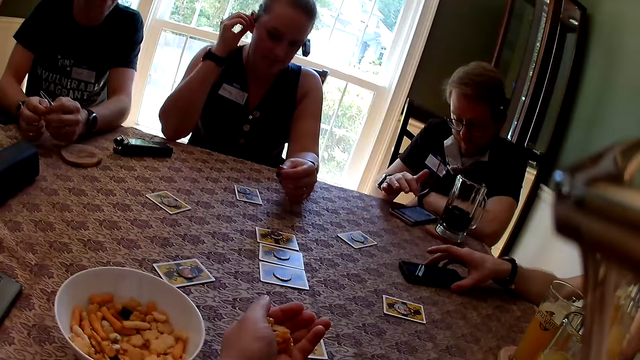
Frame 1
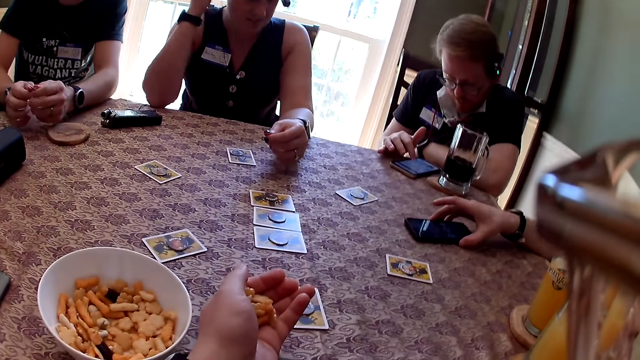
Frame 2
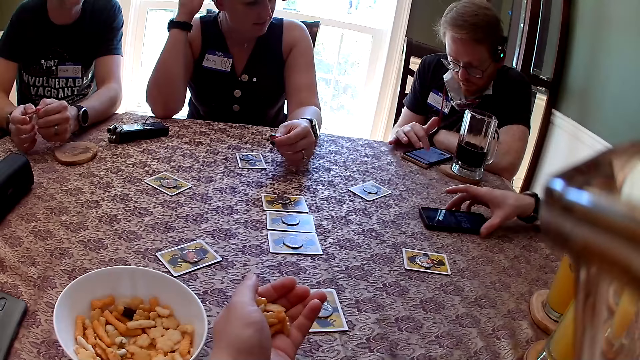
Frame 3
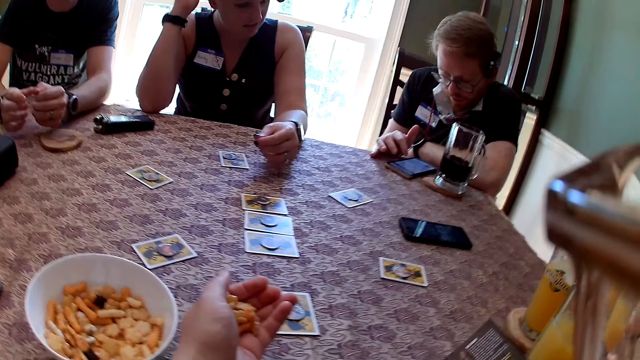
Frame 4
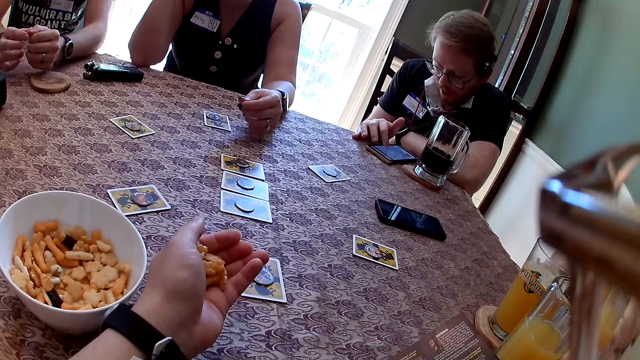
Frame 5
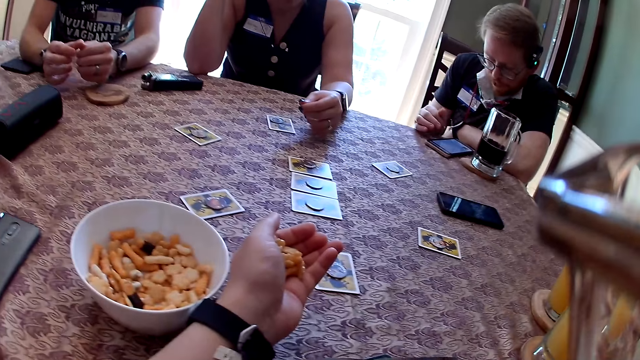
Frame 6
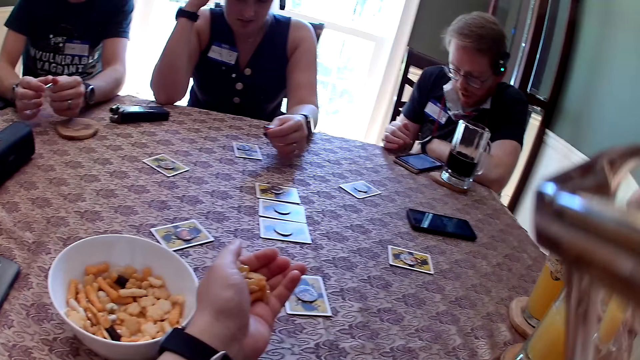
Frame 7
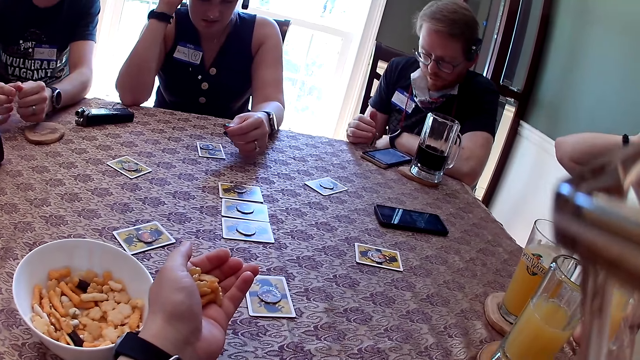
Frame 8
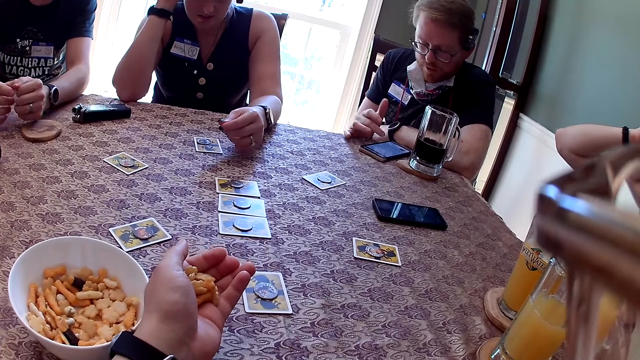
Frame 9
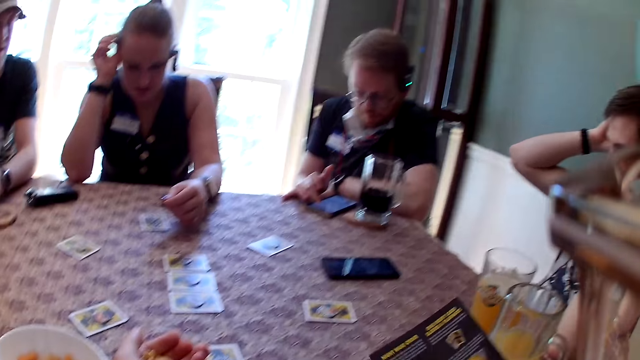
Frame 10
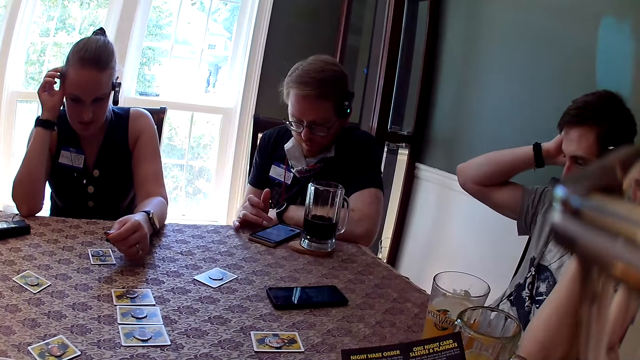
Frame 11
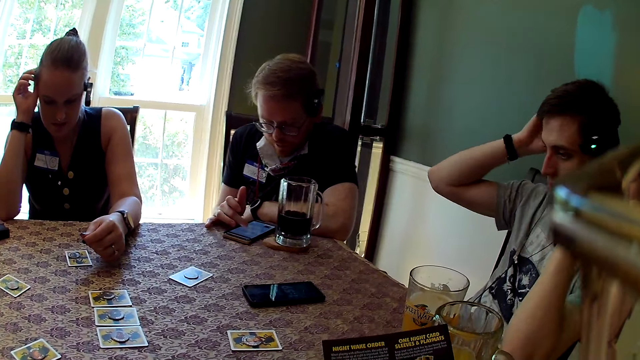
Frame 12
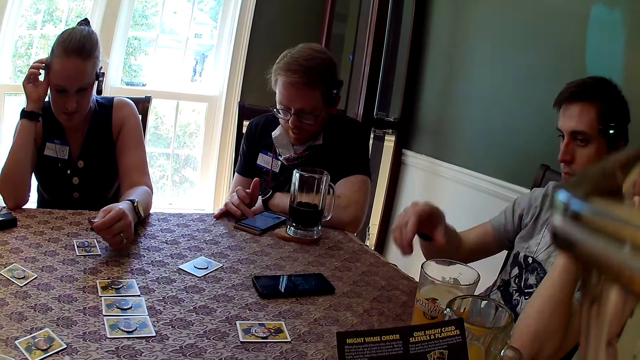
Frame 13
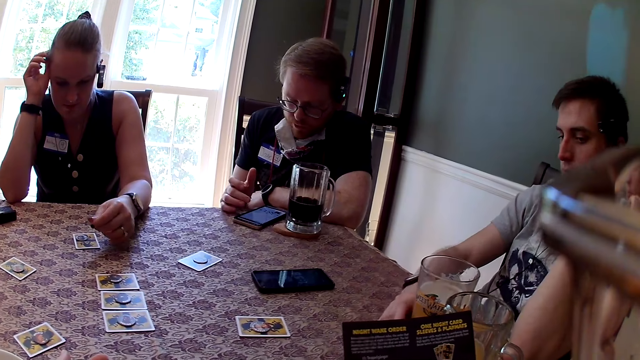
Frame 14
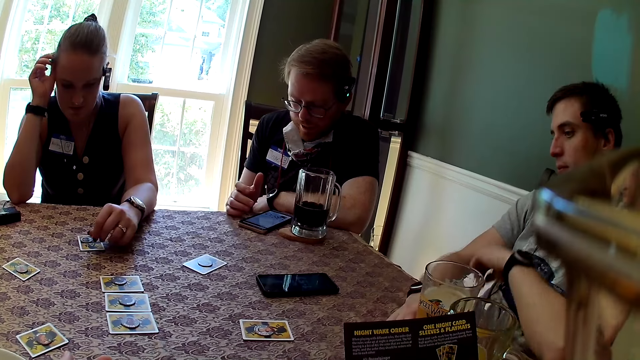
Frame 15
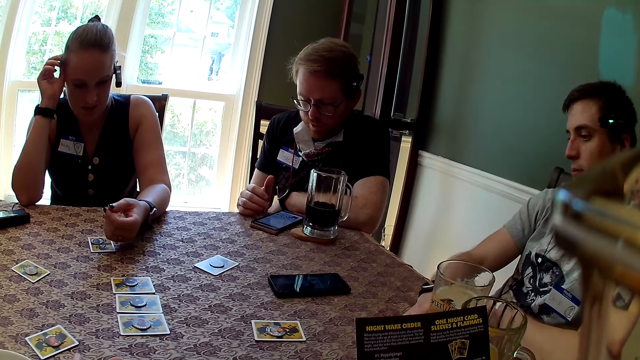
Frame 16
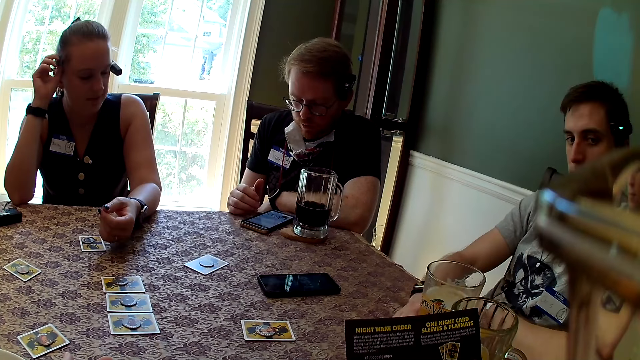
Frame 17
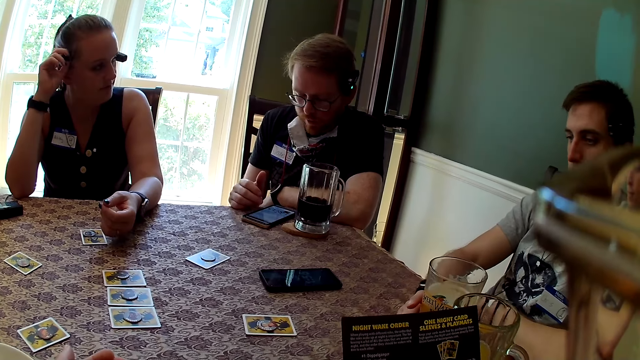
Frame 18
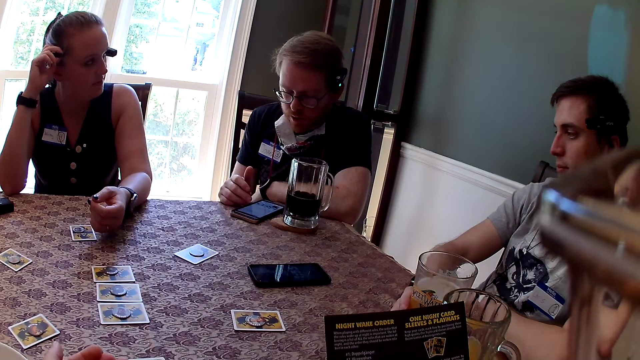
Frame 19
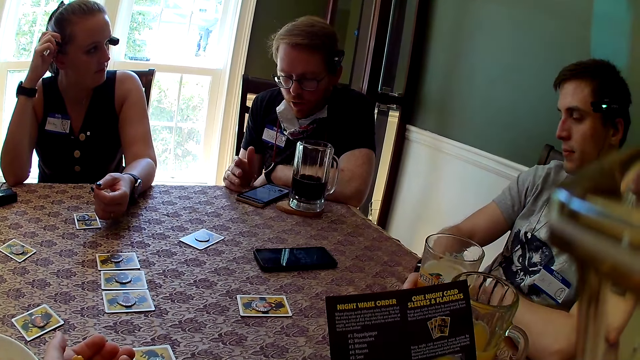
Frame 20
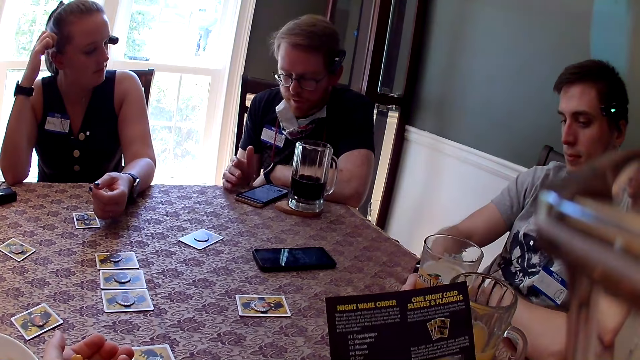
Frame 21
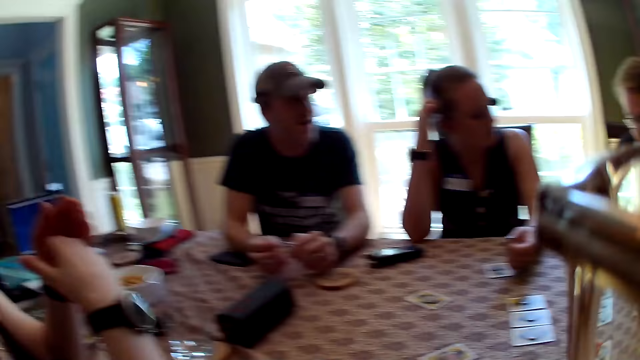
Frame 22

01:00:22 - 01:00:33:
A man touches a phone with his right hand. The camera wearer holds bites on her hand. She flips the pages of the manual pamphlet with her right hand. The man interacts with the camera wearer. The camera wearer picks up the manual pamphlet with her right hand. The man reads from the phone. The man holds a cup of beer with his right hand.

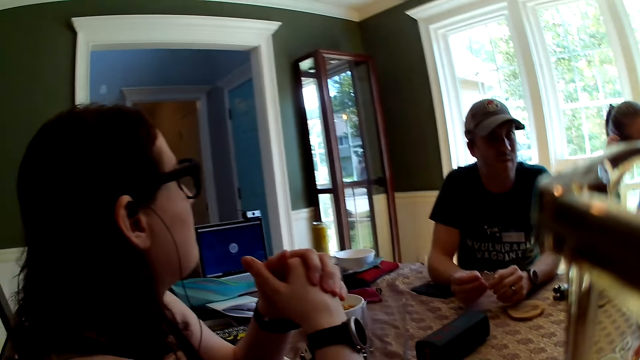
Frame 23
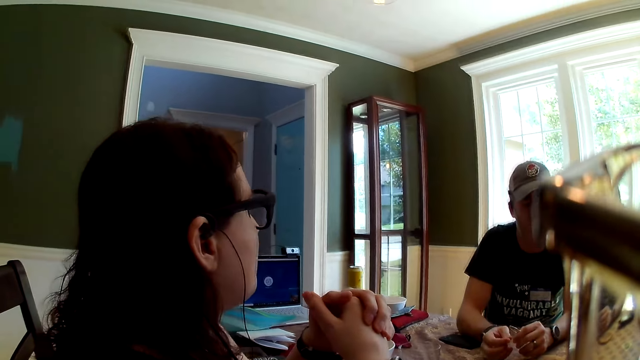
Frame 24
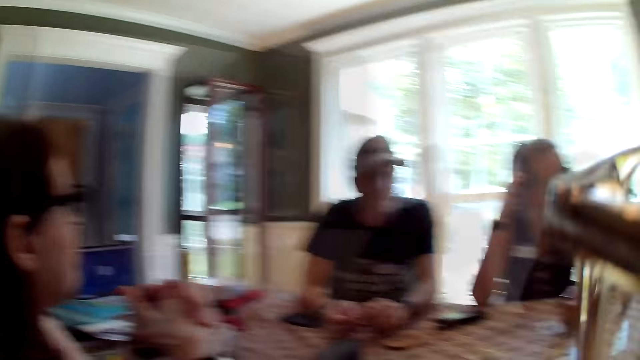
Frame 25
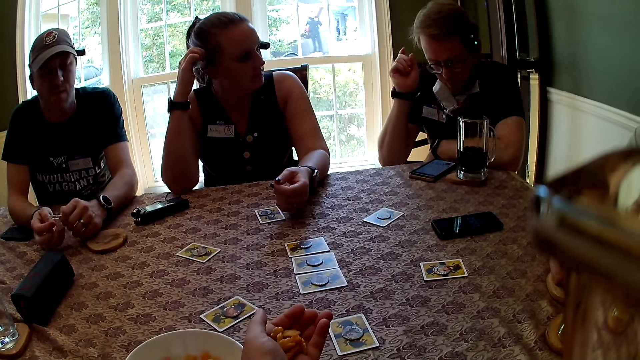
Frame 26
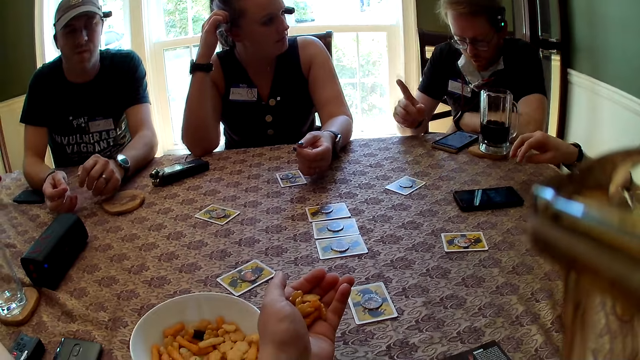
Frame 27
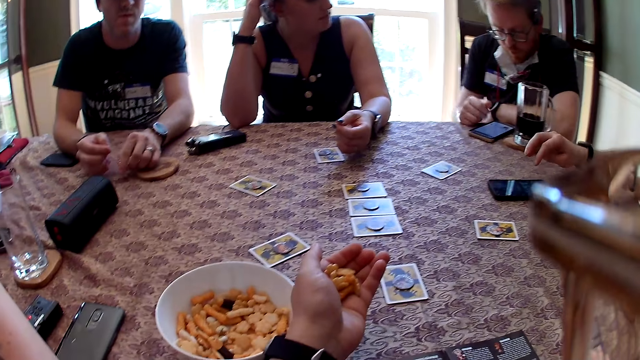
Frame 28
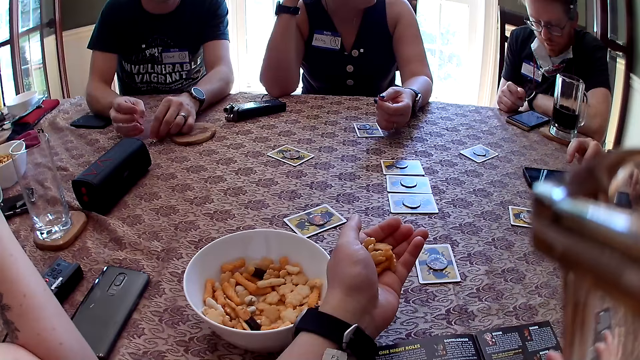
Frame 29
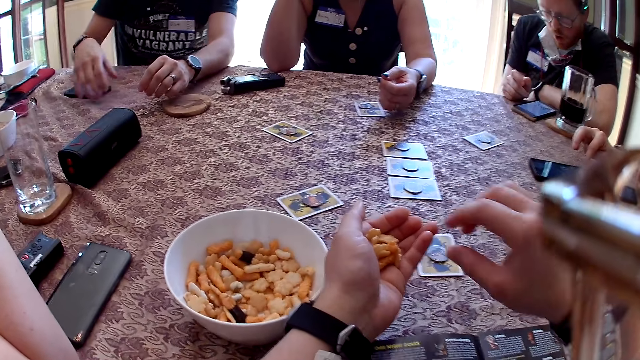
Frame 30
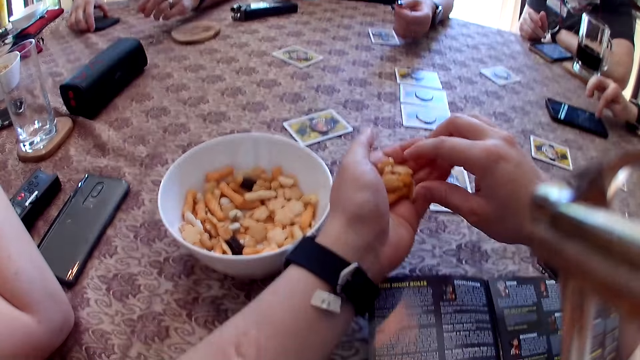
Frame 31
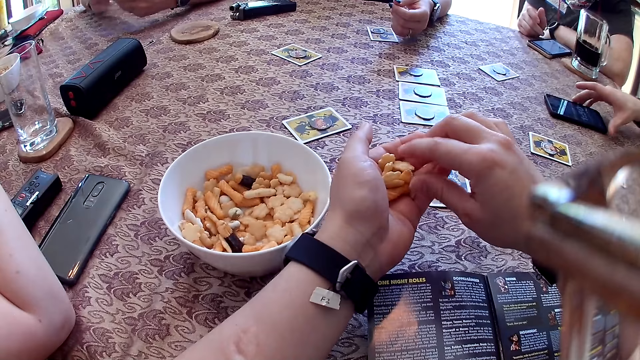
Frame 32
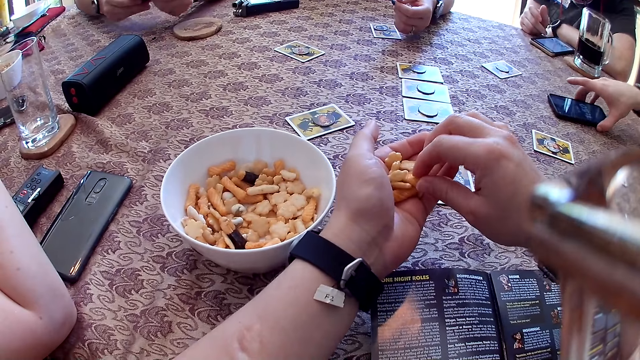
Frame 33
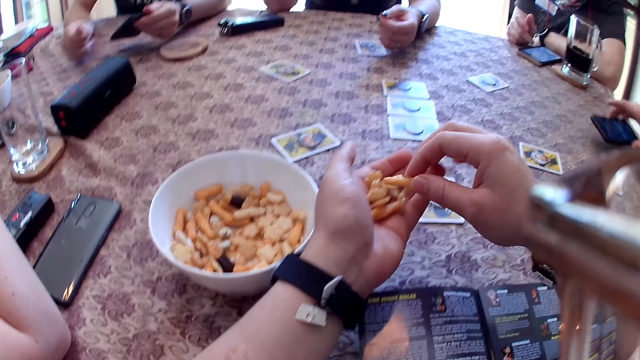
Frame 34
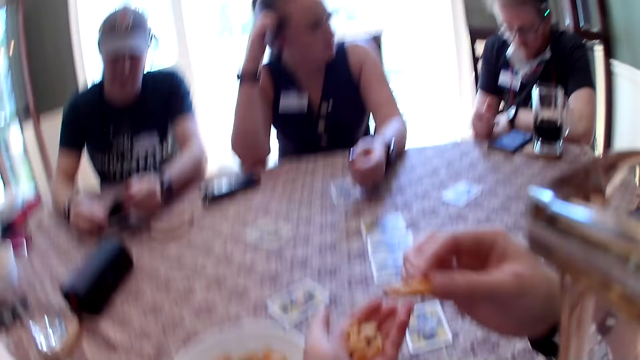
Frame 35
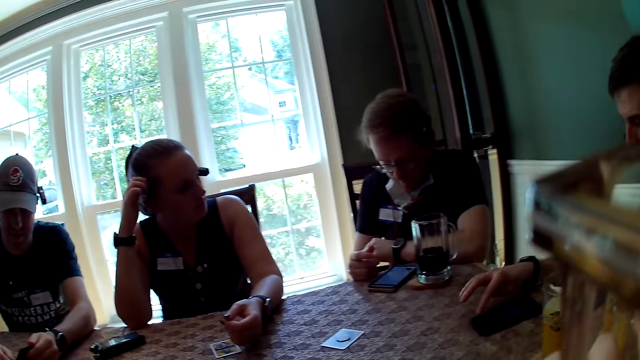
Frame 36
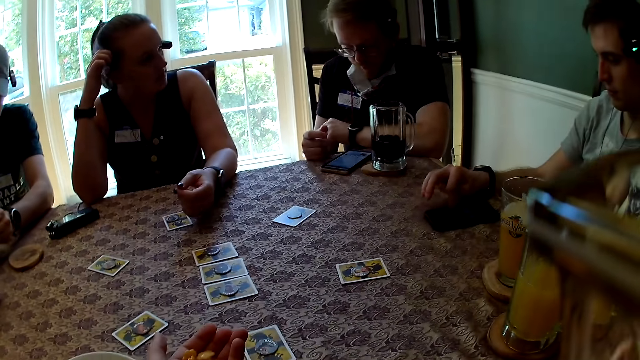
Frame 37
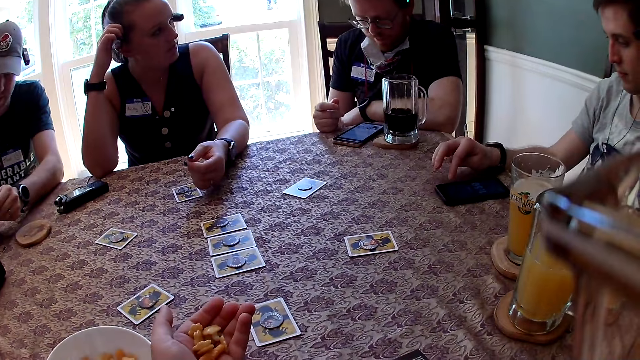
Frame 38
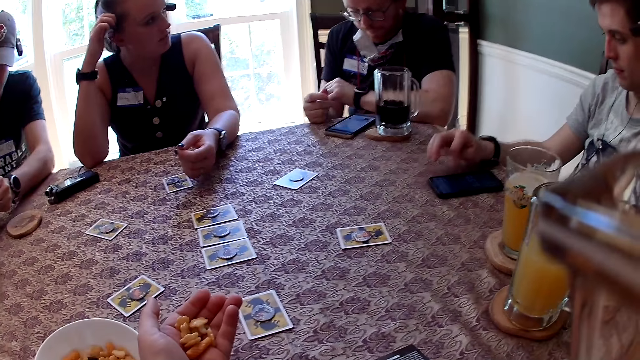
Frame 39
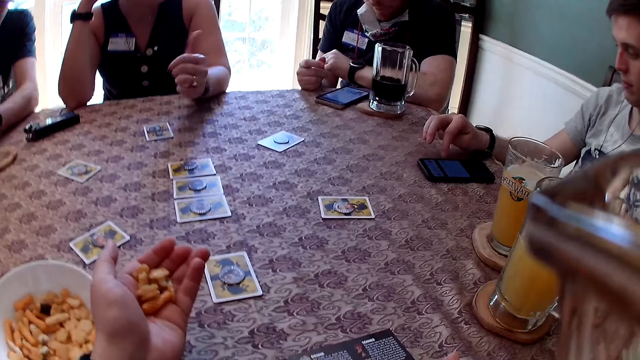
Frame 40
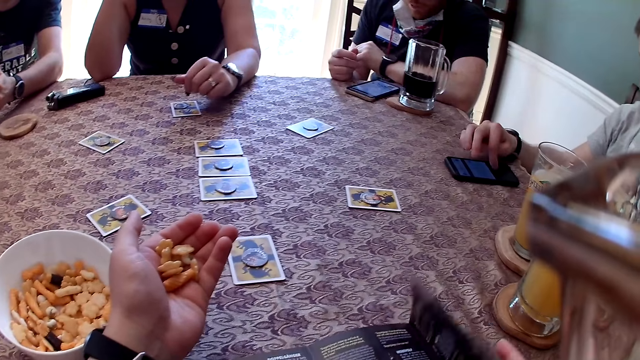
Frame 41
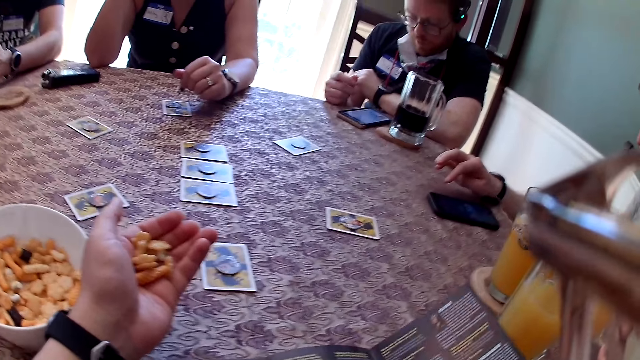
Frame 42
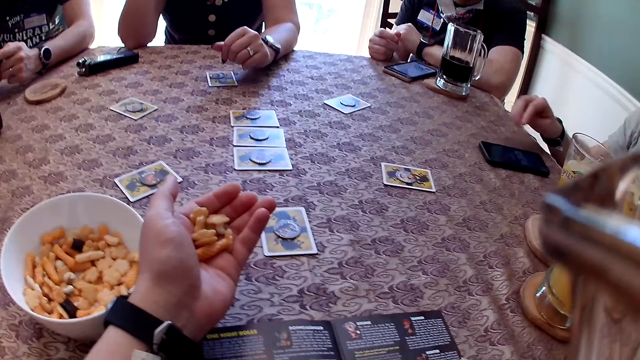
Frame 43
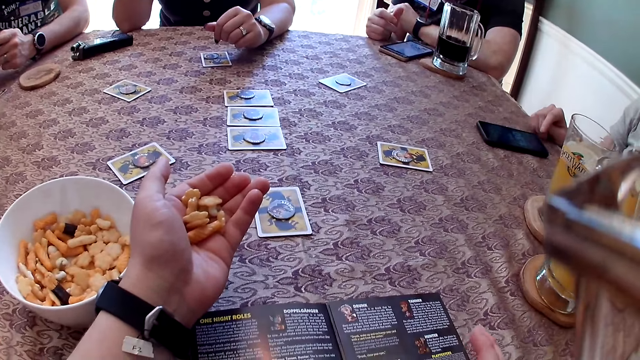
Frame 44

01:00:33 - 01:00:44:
The camera wearer looks around a room. A man reads from a phone. The man presses the phone with his right hand. Another man picks up a phone from the table with his right hand. The camera wearer picks up a snack from her left hand with her right hand. The first man picks up the phone from the table with his right hand. He picks up the phone from the table with his right hand again. He drops the phone on the table with his right hand. The camera wearer eats bites. The first man presses the phone with his right hand. Another man operates a mobile phone. The camera wearer flips the pages of the manual pamphlet with her right hand.
